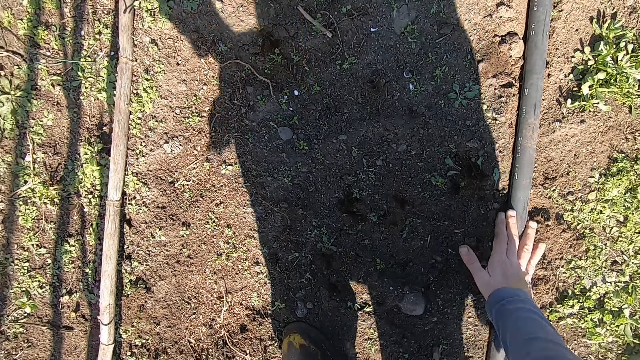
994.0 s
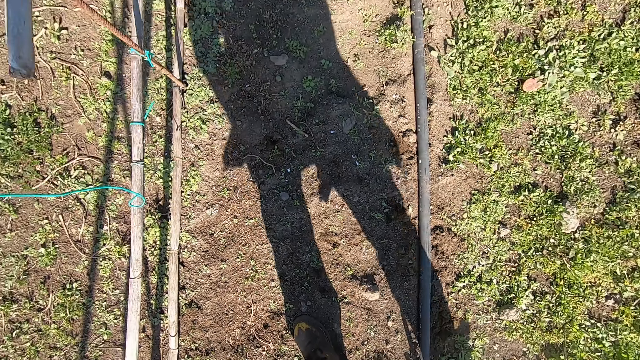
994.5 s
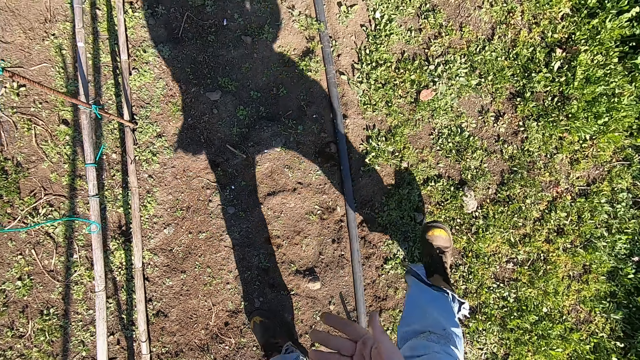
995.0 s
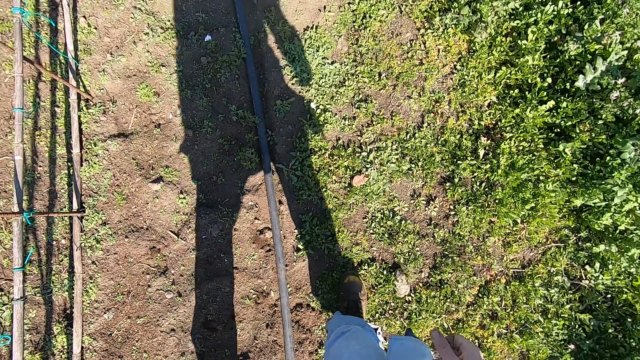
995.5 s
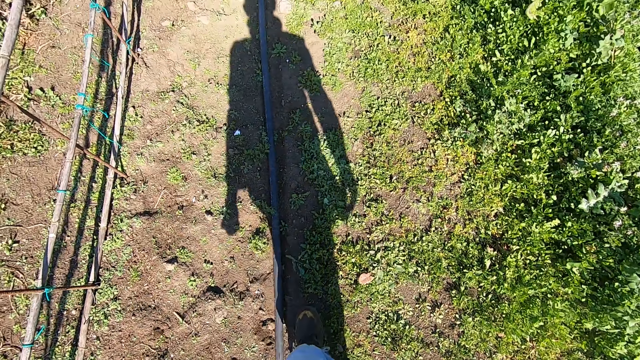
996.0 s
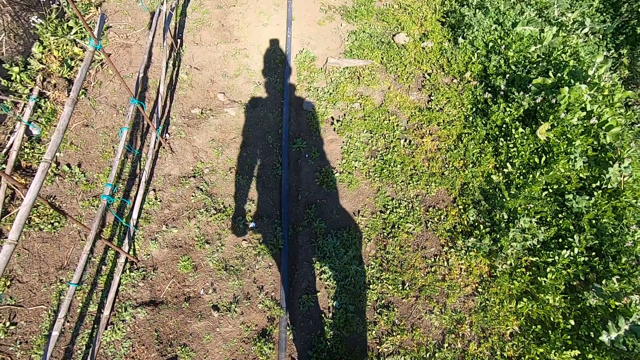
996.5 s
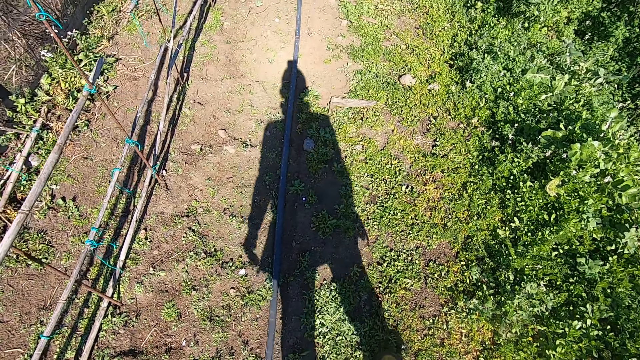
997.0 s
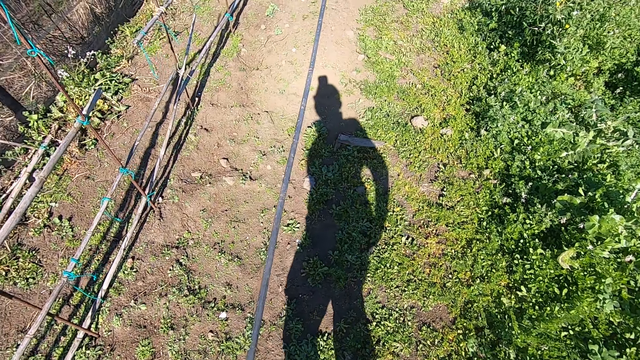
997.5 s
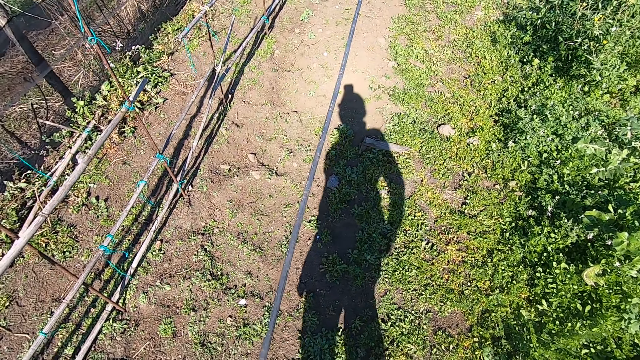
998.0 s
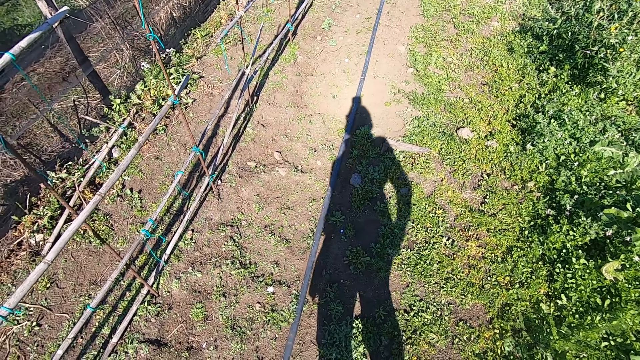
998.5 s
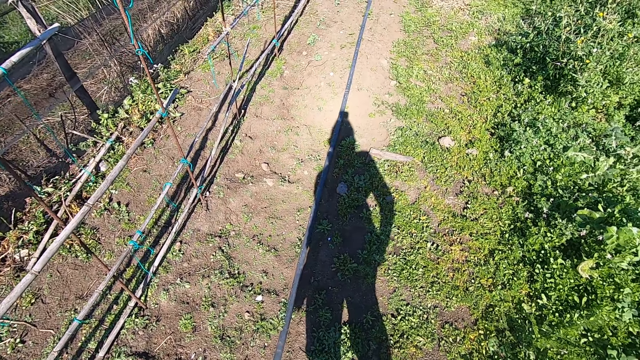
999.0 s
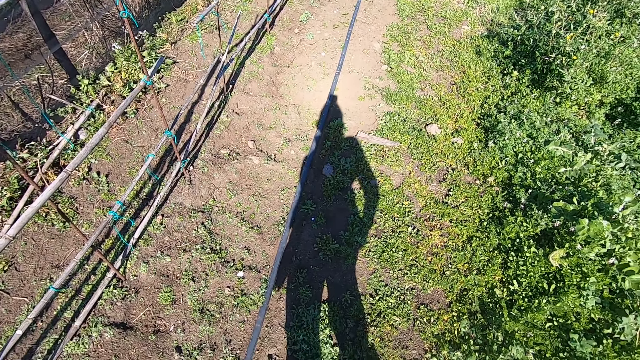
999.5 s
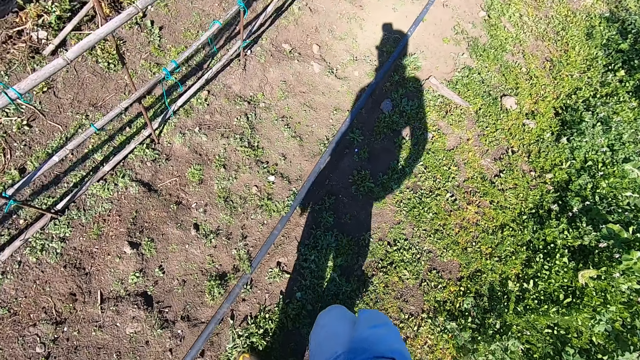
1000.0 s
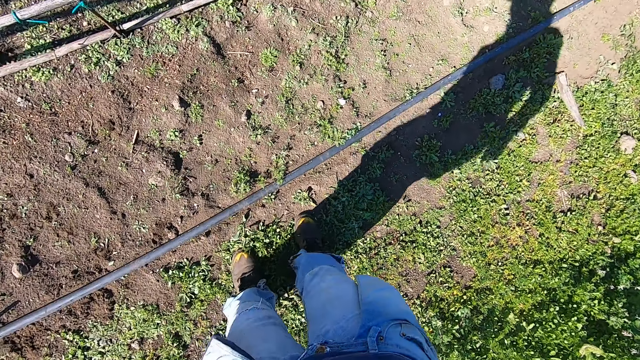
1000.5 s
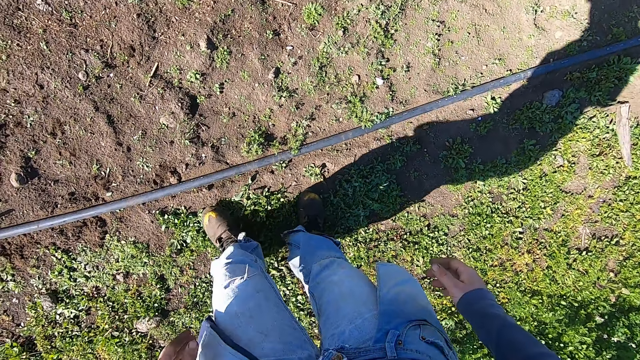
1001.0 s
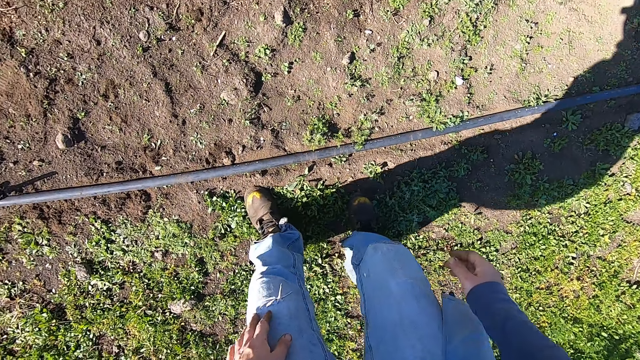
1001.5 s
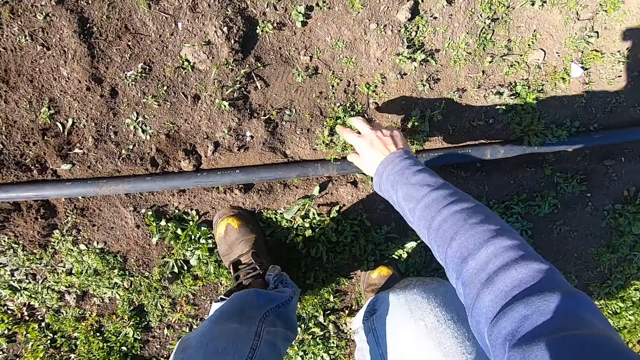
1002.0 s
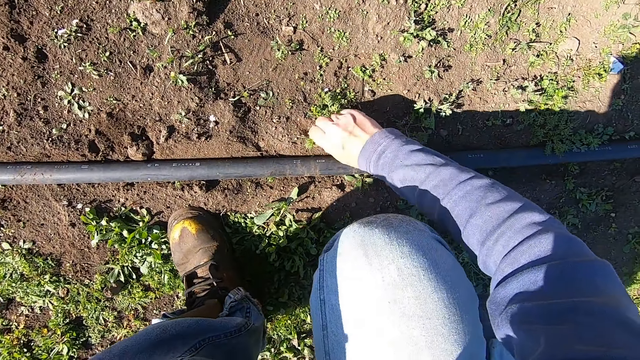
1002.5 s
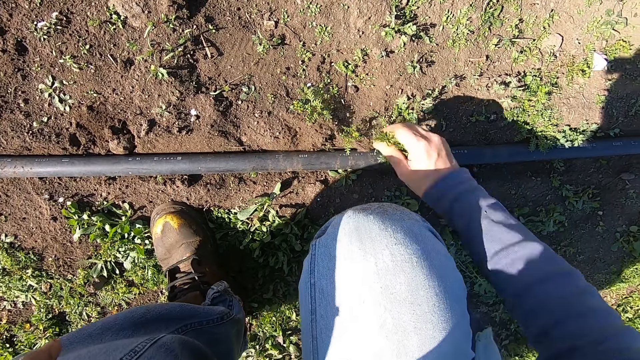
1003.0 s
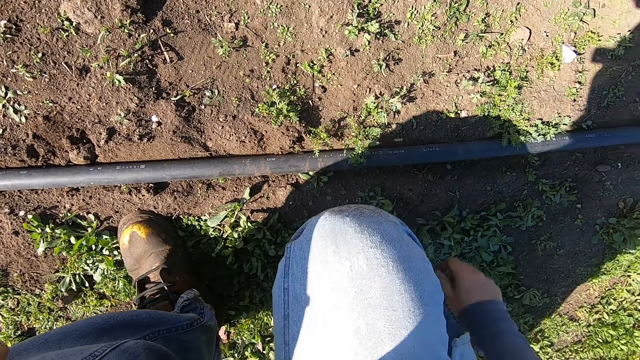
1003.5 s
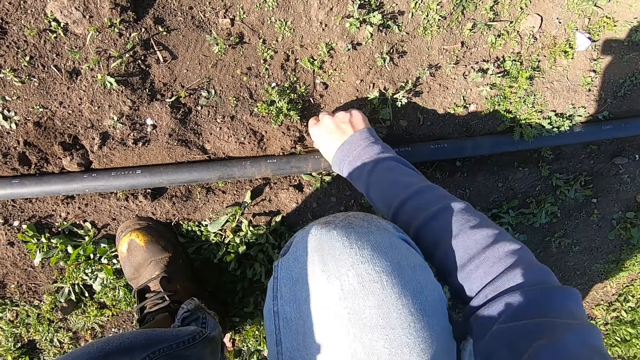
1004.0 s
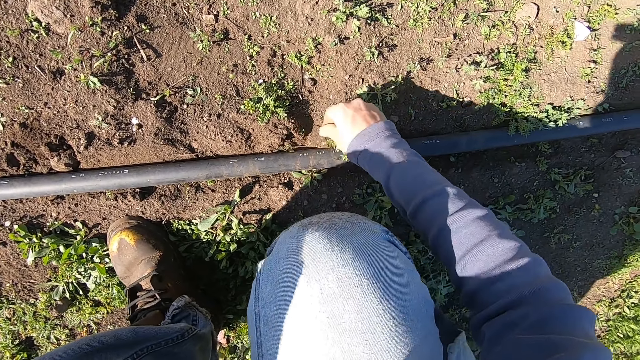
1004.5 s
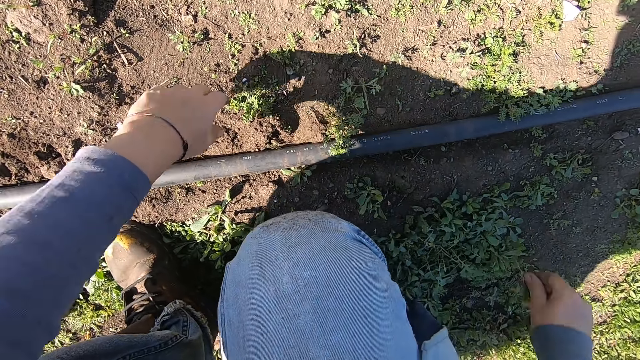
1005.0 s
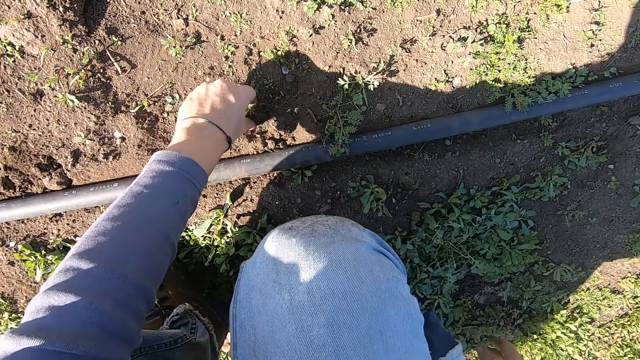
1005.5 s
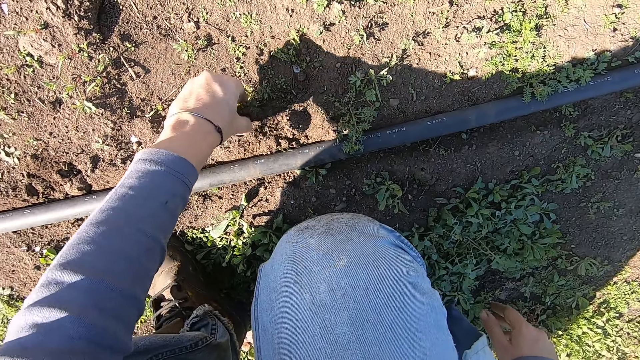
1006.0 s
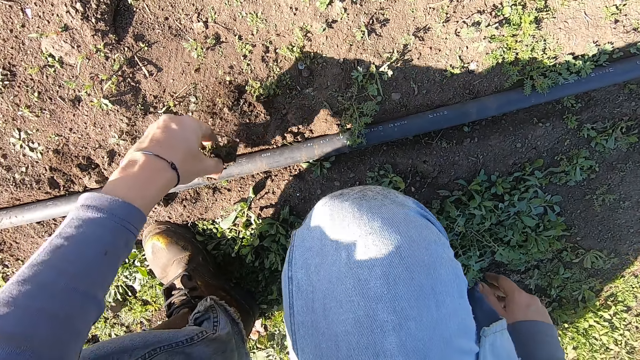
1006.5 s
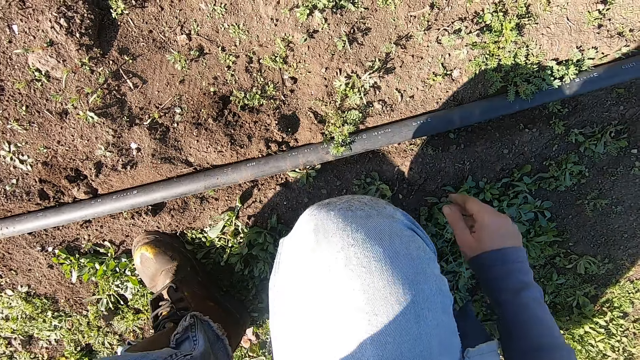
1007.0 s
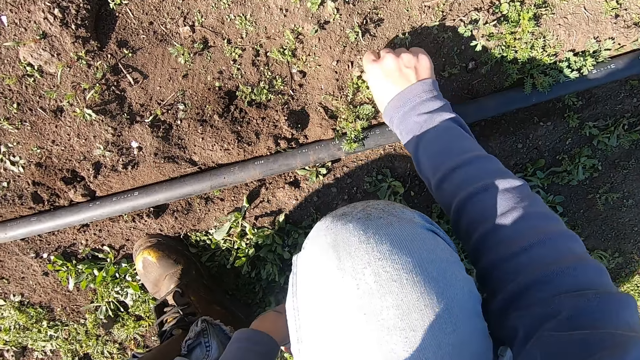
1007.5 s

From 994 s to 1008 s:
The camera wearer stands upright. He walks around in the garden. He looks around. He bends down. He removes a weed from the ground in the garden with his right hand. He throws the weed in his right hand away. He removes a weed from the ground with his right hand. He throws the weed in his right hand away. He removes a weed from the ground with his left hand. He throws the weed in his left hand away. He removes a weed from the ground with his right hand.

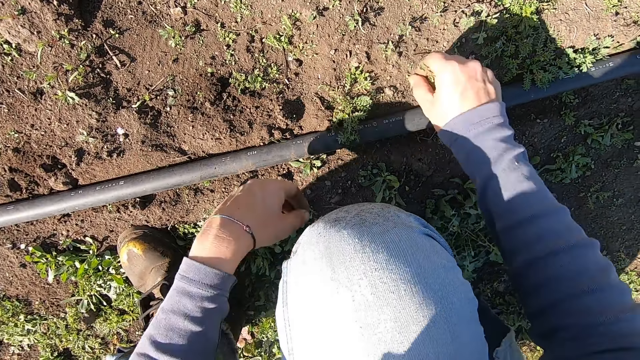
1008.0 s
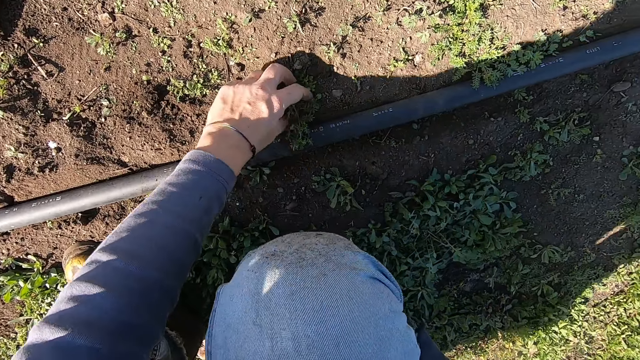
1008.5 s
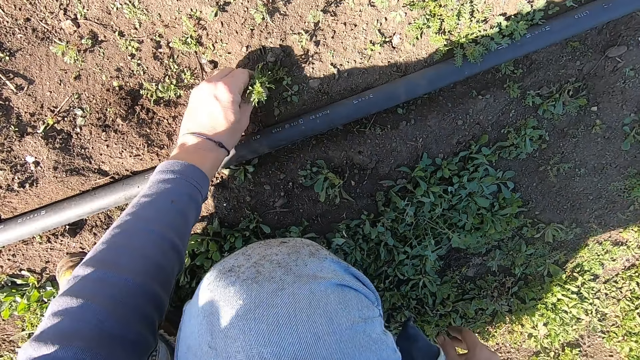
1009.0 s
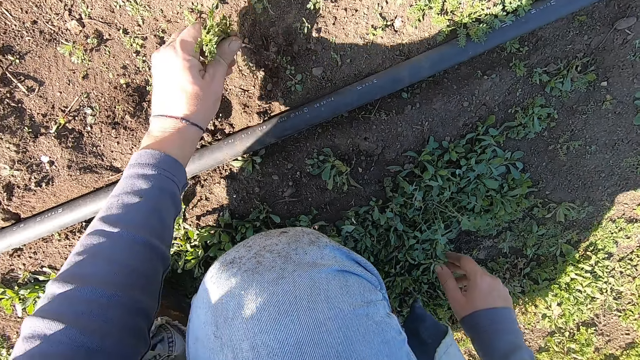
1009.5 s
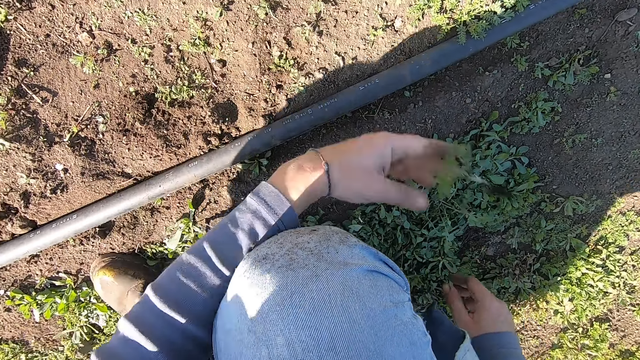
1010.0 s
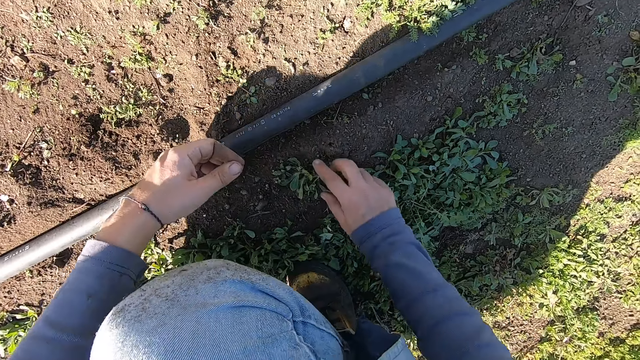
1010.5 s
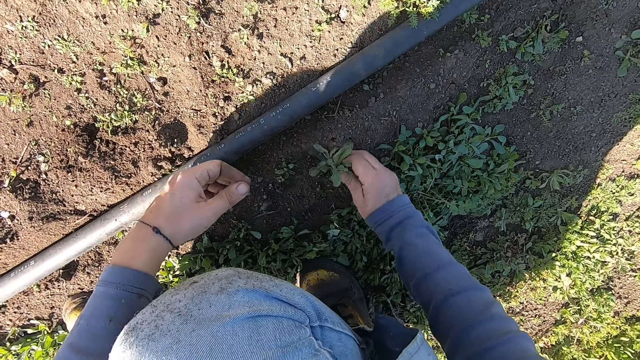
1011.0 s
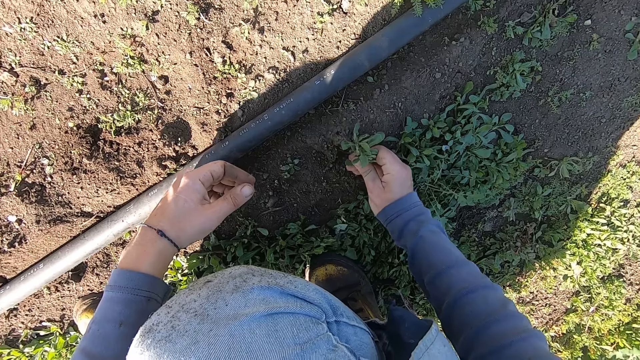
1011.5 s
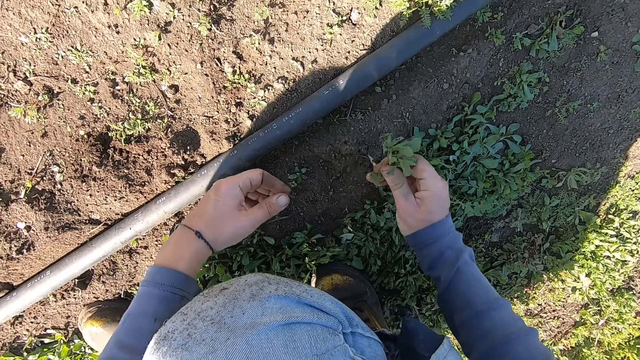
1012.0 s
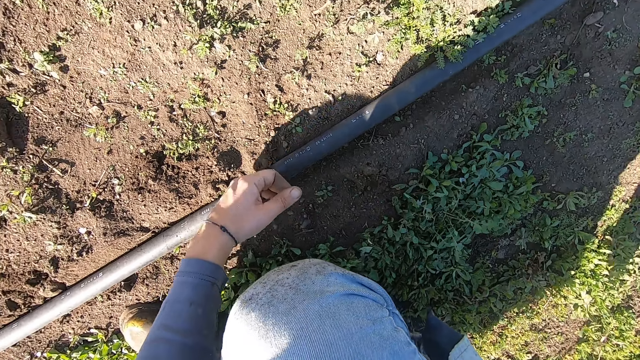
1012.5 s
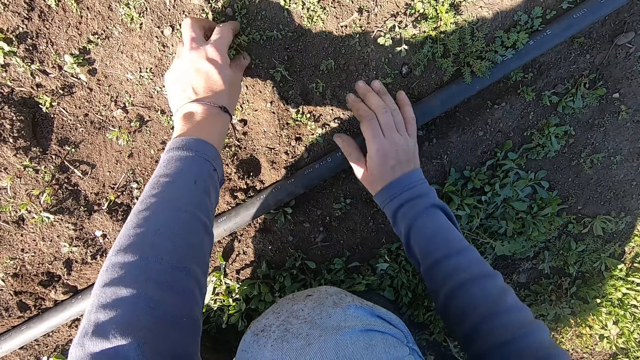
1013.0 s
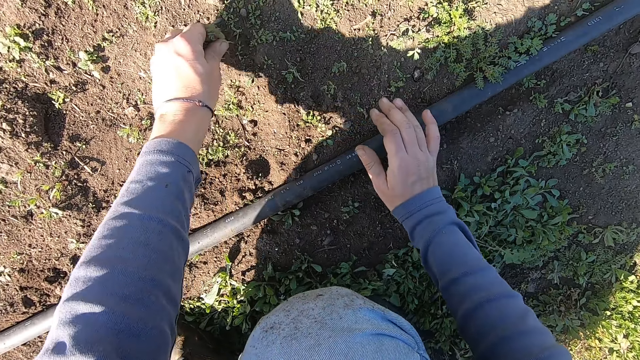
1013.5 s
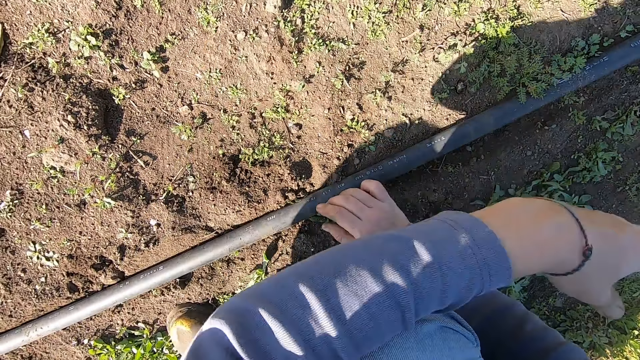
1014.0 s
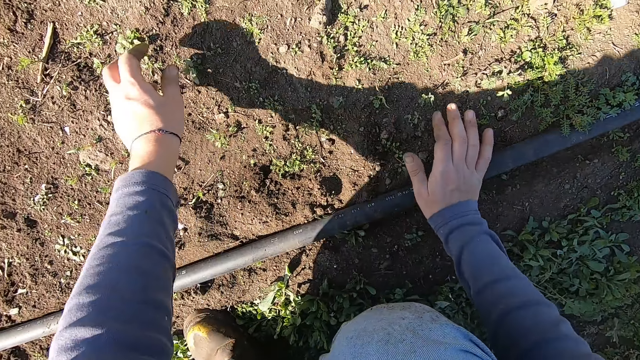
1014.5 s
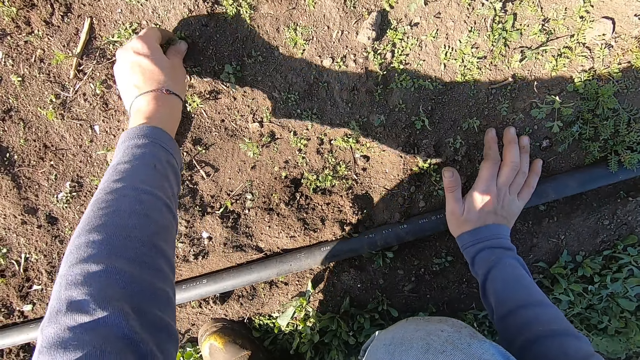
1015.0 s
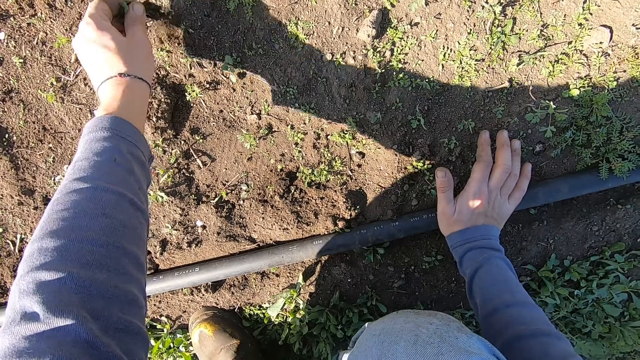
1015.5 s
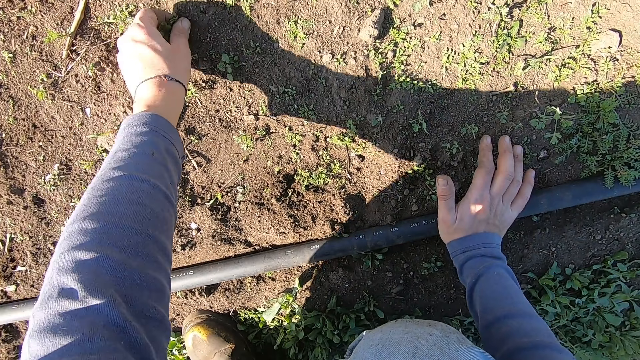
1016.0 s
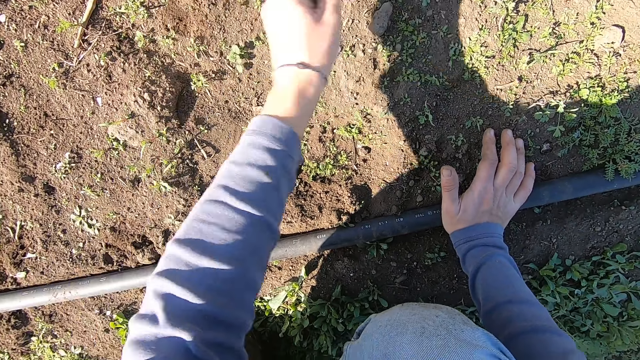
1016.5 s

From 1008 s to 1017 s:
The camera wearer removes a weed from the ground with his left hand. He throws the weed in his left hand away. He removes a weed from the ground with his right hand. He throws the weed in his right hand away. He removes a weed from the ground with his left hand. He throws the weed in his left hand away. He removes weeds from the ground with his left hand. He throws the weeds in his left hand away.
